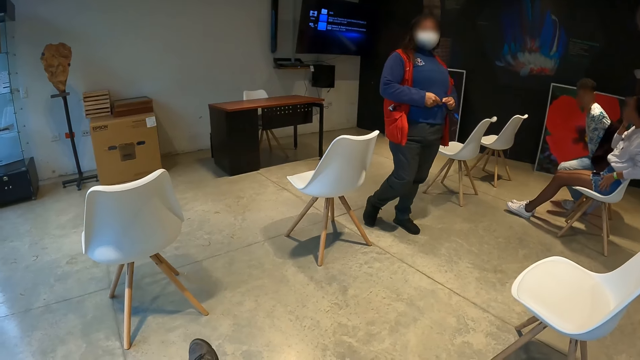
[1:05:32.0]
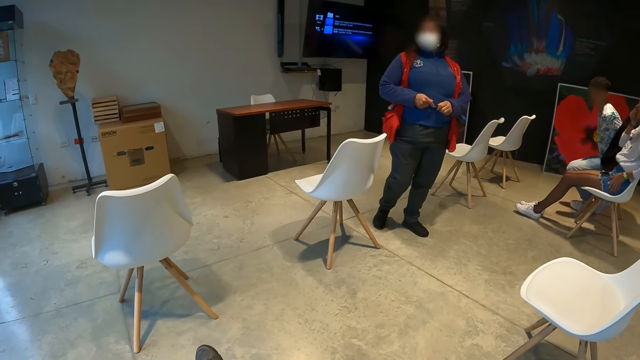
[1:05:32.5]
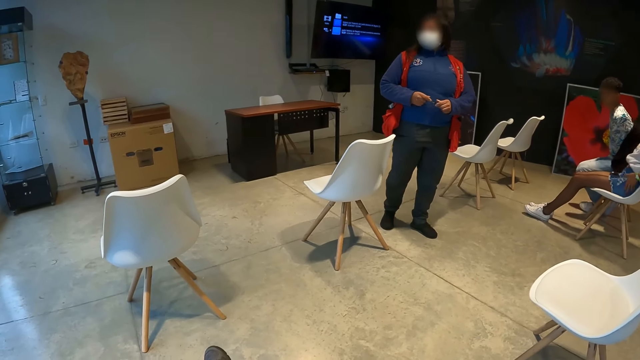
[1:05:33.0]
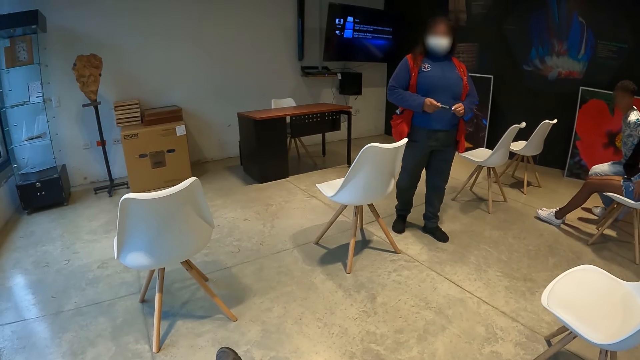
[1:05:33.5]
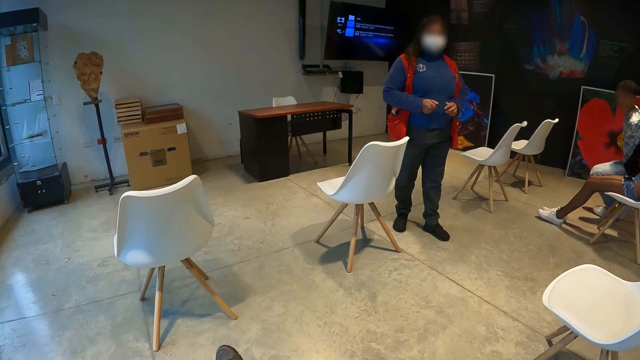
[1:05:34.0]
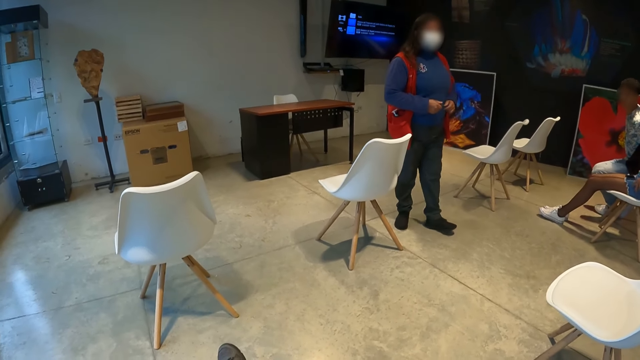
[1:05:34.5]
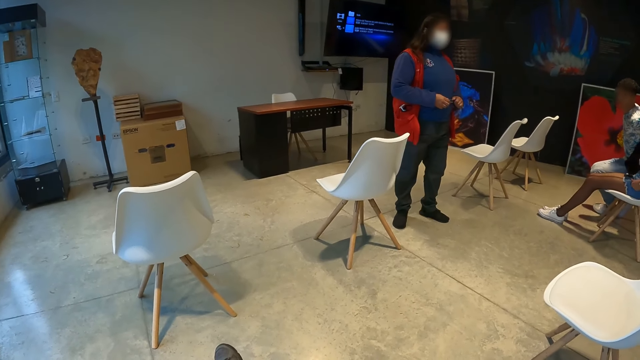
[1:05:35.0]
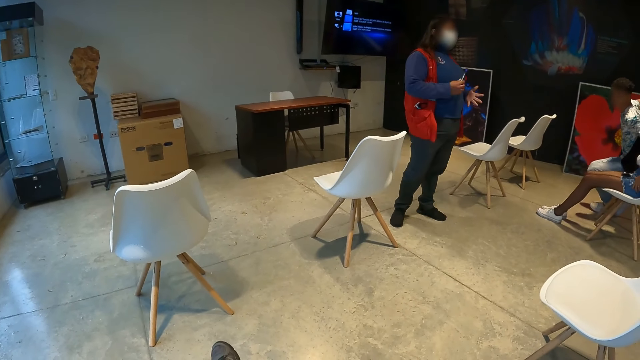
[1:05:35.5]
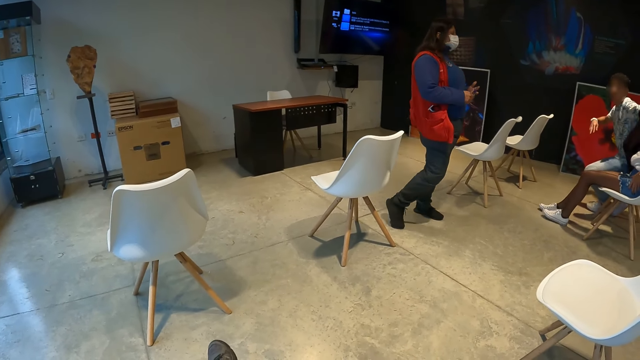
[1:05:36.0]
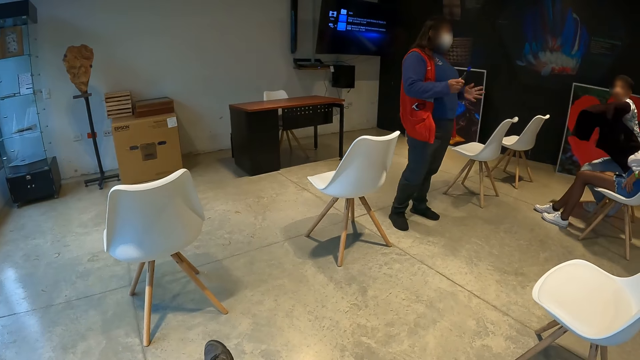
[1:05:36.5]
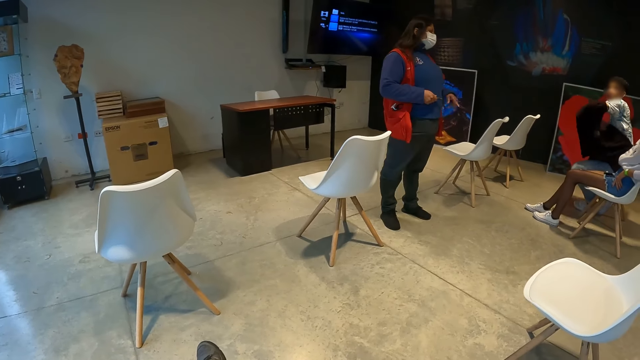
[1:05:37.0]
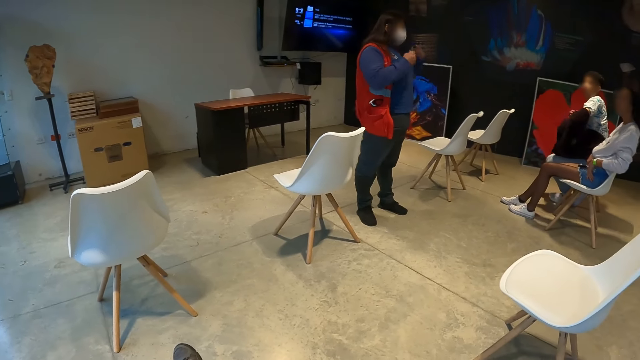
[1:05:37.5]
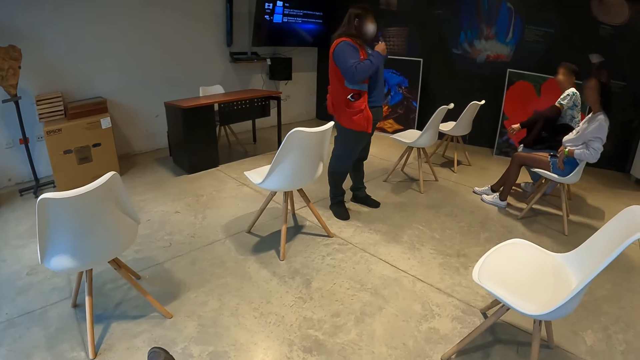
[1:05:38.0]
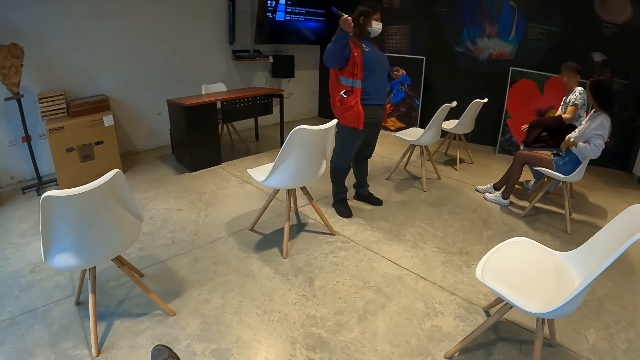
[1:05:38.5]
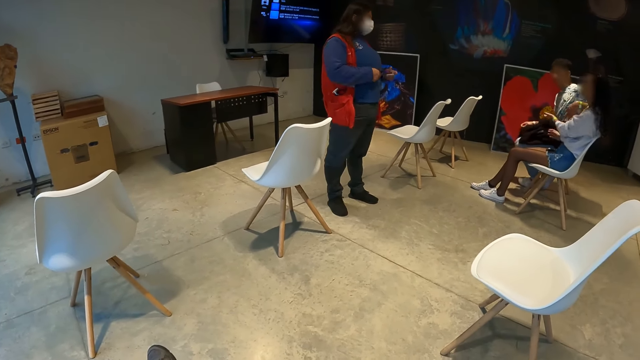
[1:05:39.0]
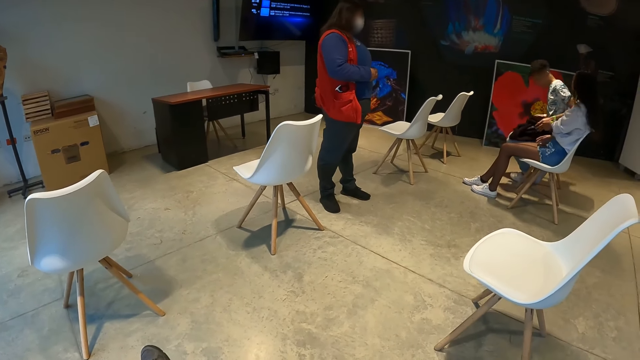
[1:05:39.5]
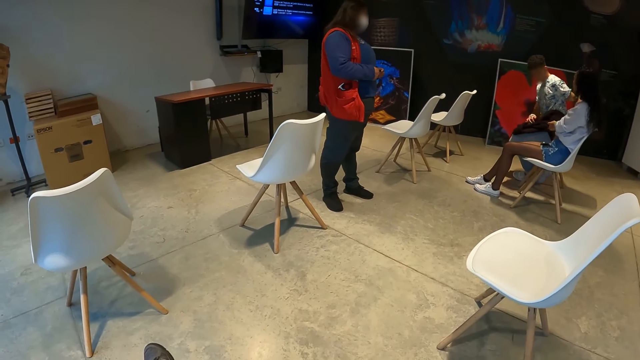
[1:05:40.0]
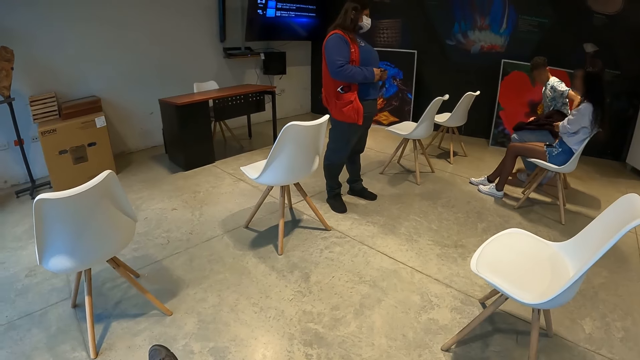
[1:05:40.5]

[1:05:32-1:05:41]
A woman interacts with a group of people in the studio with both hands. A man pulls a cardigan with his right hand. A woman moves the hands.

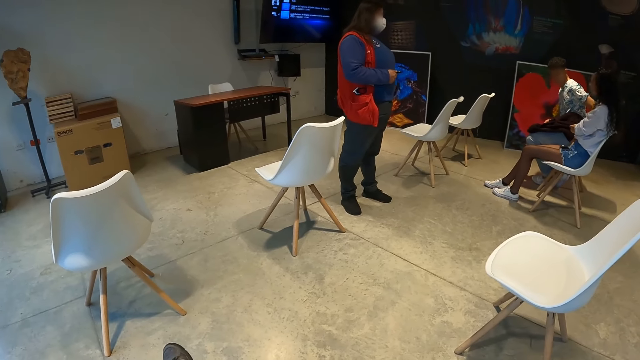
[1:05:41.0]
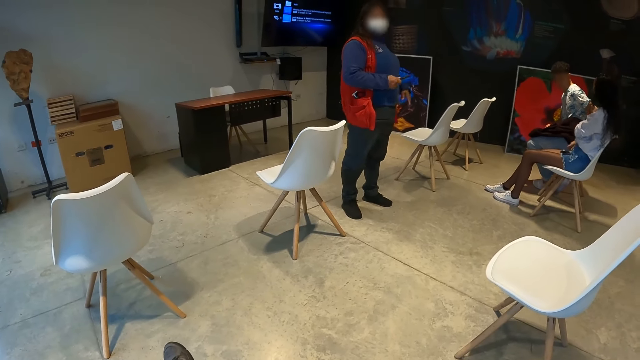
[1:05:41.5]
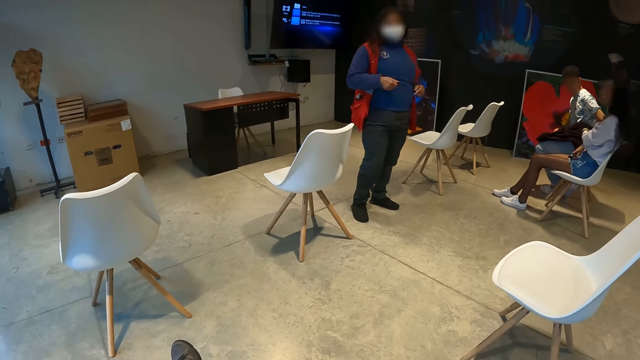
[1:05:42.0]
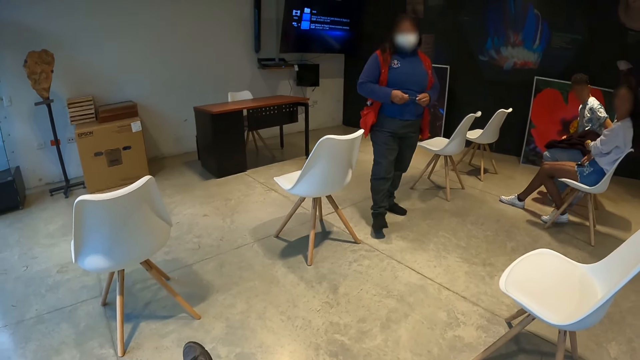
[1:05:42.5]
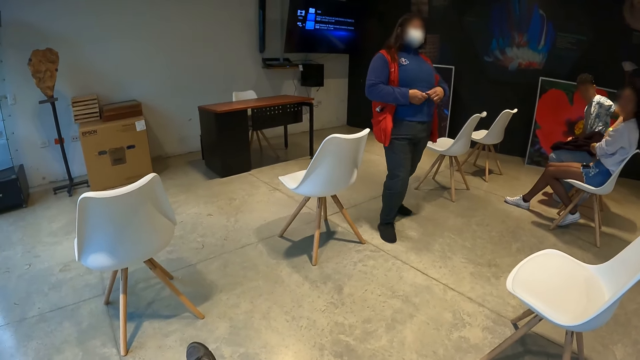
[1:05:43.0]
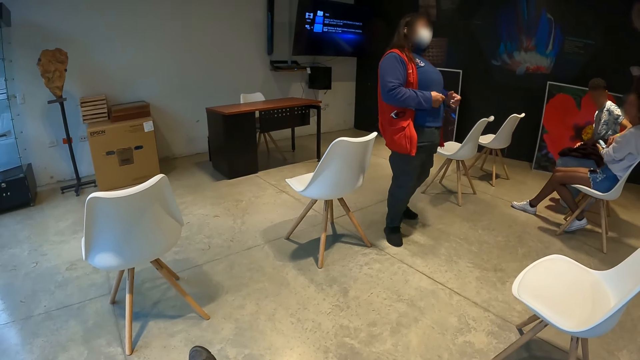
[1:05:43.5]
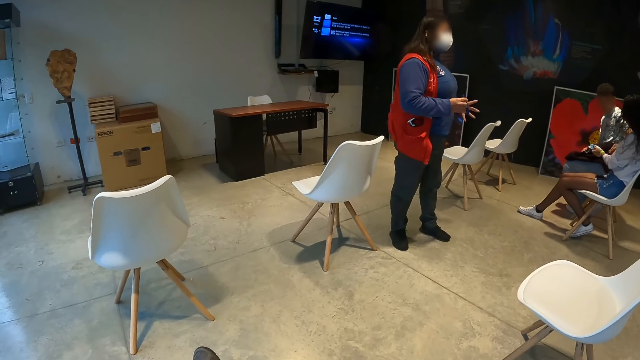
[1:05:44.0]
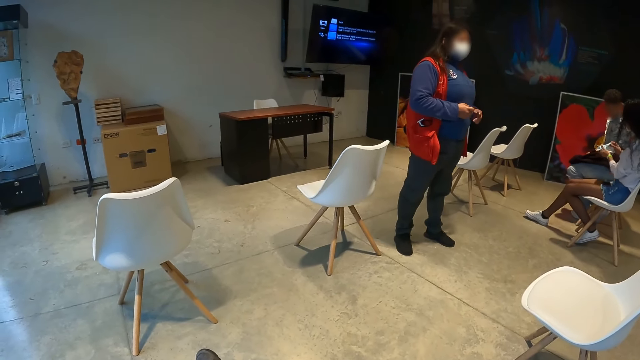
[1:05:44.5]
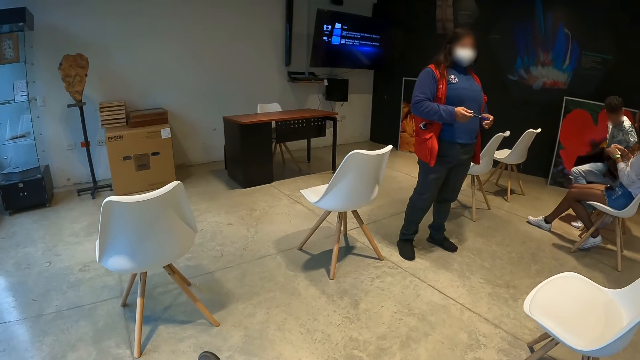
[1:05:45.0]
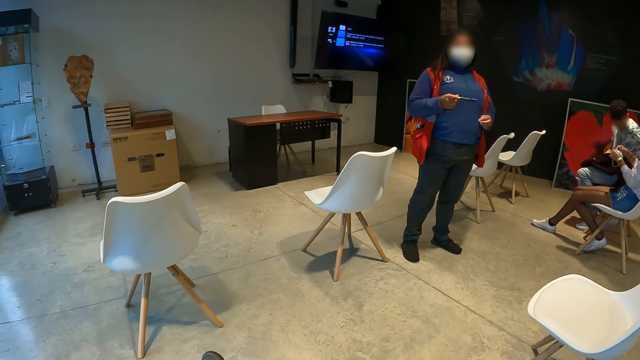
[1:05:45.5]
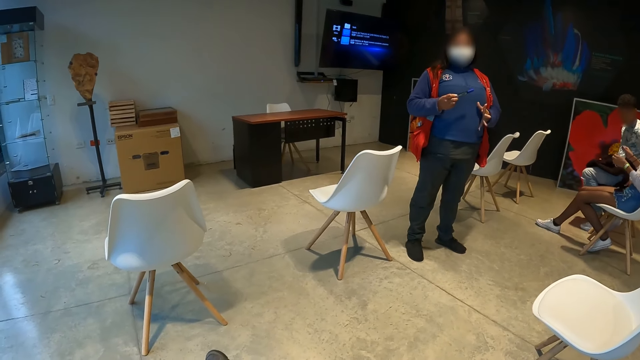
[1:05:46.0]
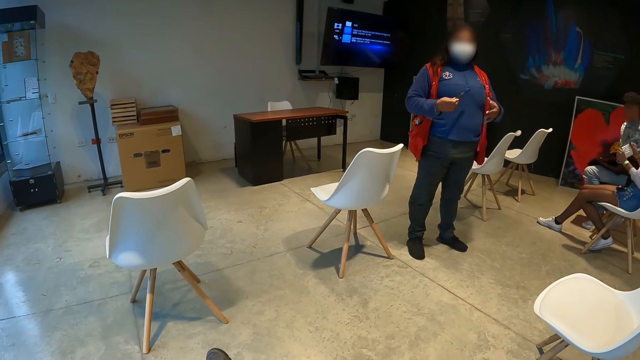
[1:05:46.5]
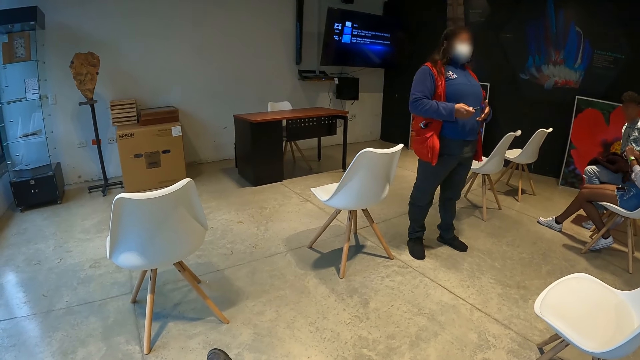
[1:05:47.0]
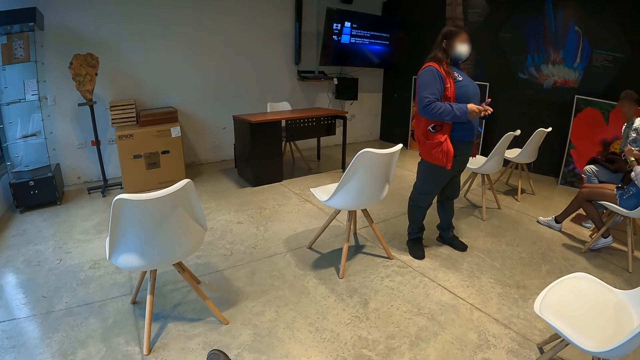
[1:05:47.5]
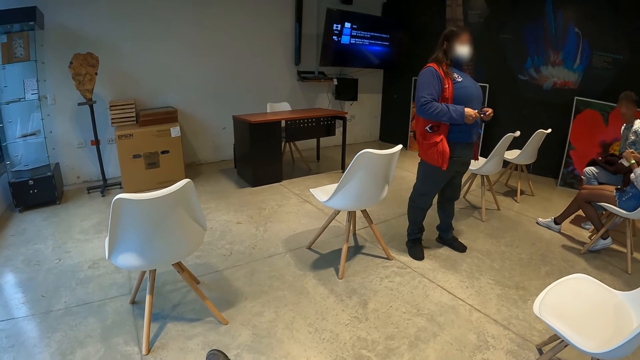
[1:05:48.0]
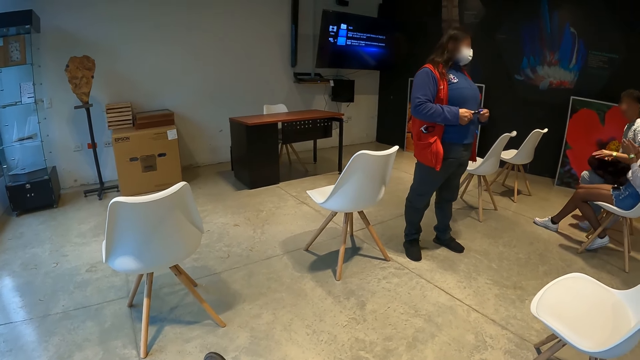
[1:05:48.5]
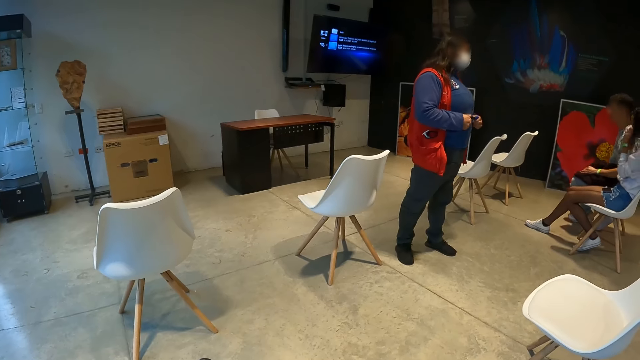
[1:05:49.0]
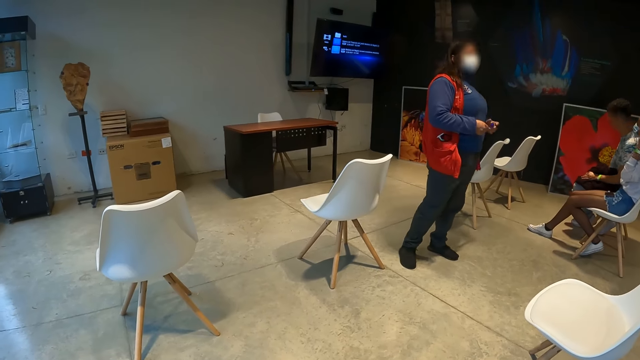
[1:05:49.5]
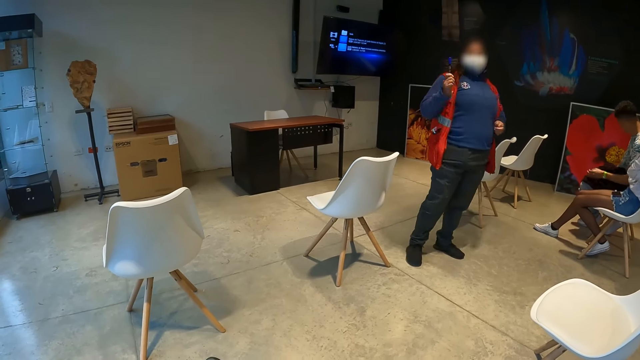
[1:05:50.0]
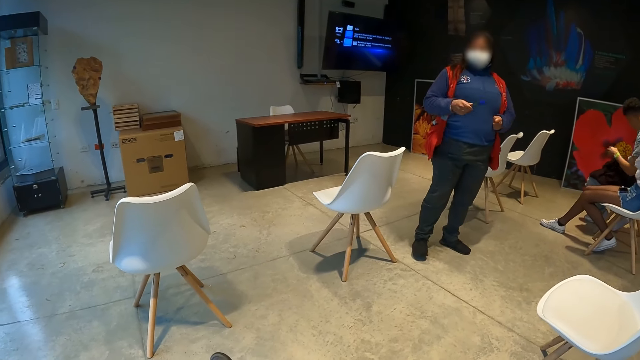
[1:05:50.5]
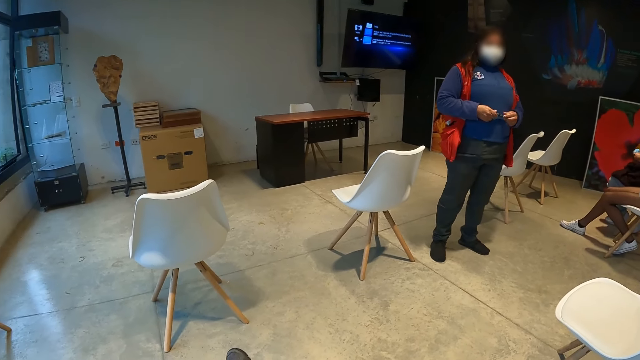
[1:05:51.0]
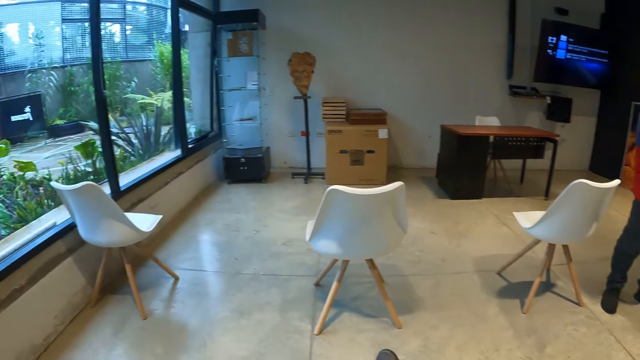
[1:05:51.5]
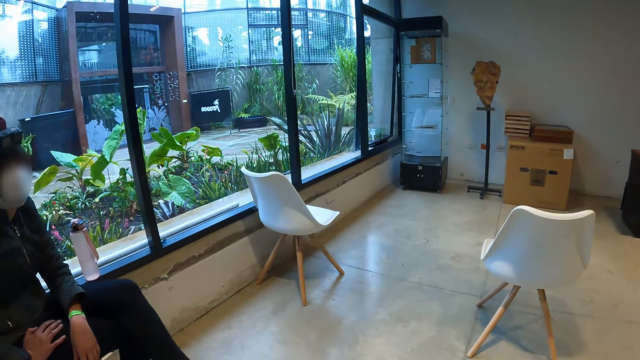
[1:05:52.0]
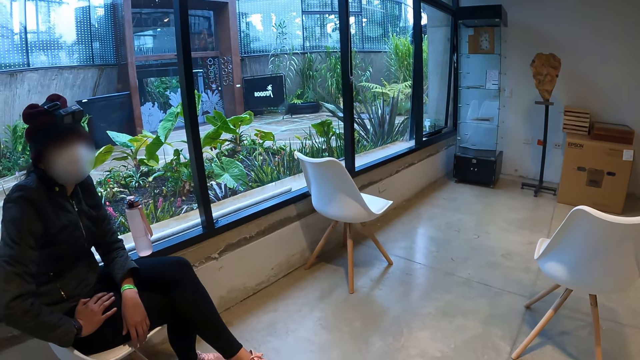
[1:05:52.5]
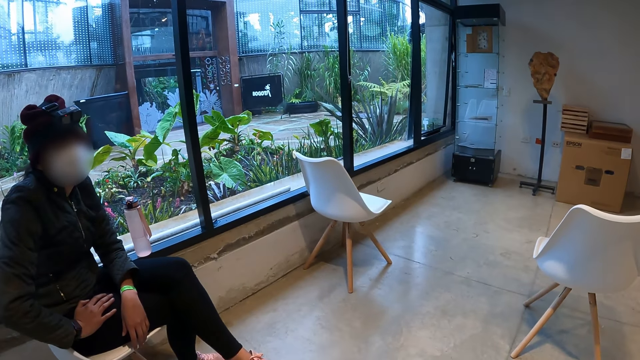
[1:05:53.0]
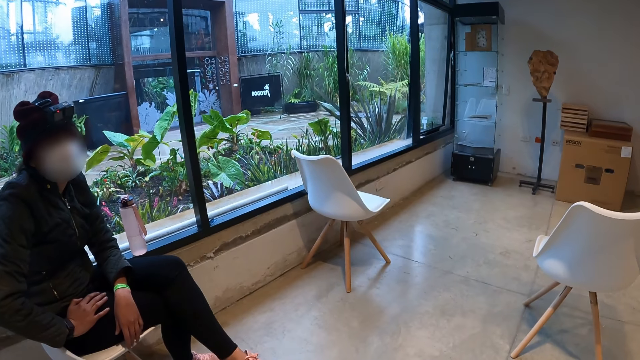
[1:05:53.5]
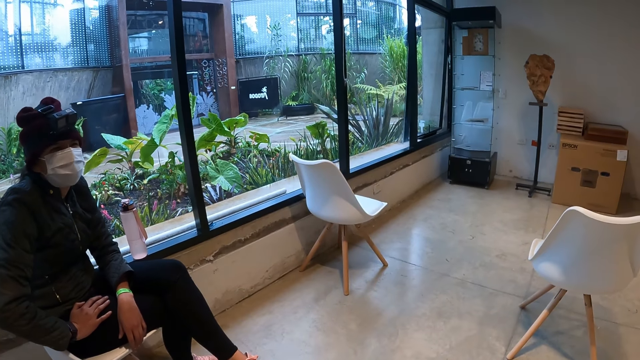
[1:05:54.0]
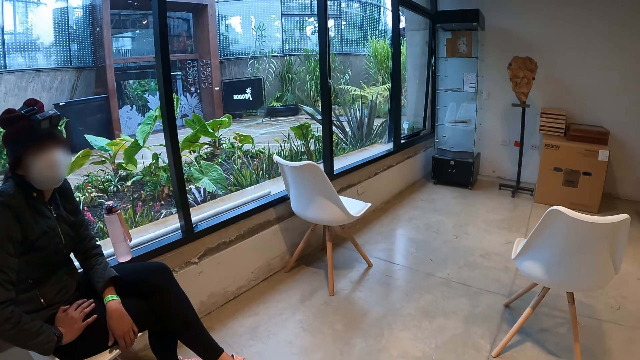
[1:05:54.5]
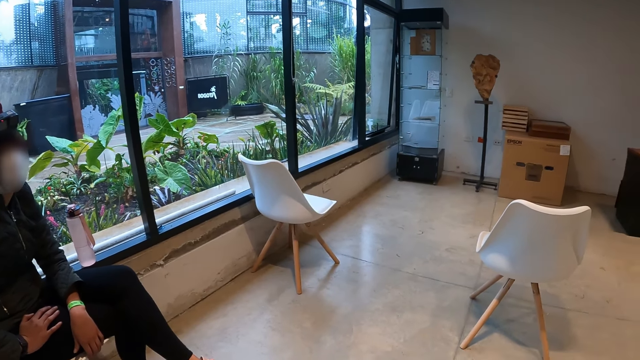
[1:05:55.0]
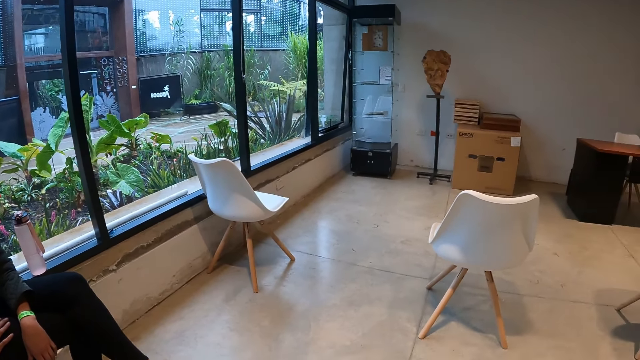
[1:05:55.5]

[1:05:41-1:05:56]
A man passes a facemask to a woman with his left hand. The woman collects the facemask with both hands. The camera wearer looks around the room.
